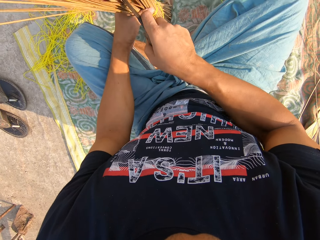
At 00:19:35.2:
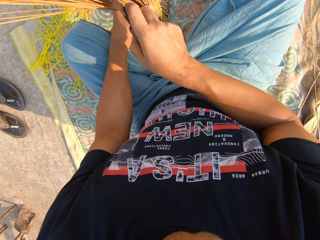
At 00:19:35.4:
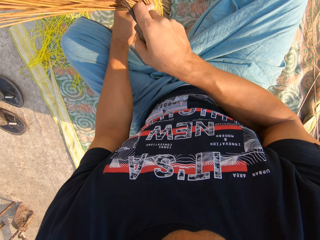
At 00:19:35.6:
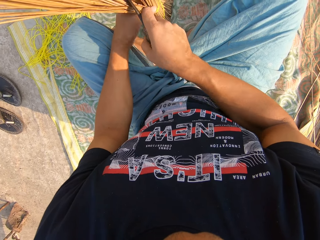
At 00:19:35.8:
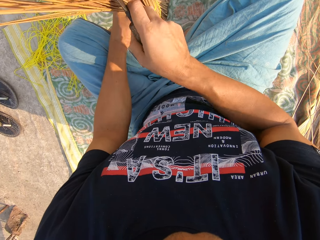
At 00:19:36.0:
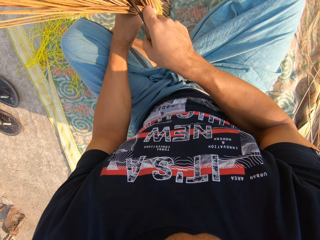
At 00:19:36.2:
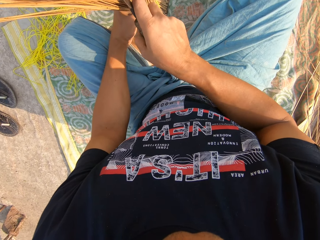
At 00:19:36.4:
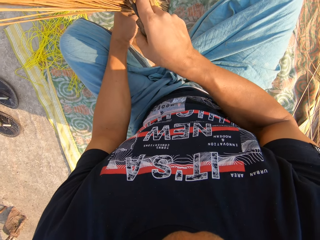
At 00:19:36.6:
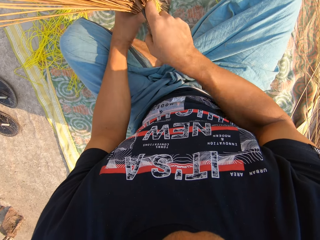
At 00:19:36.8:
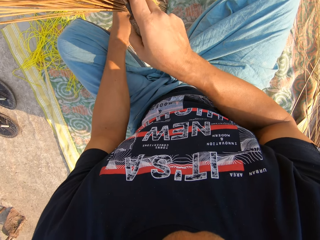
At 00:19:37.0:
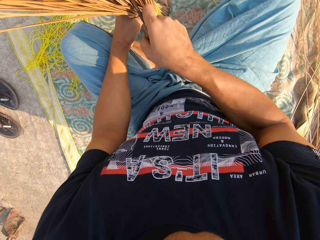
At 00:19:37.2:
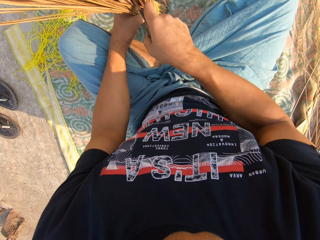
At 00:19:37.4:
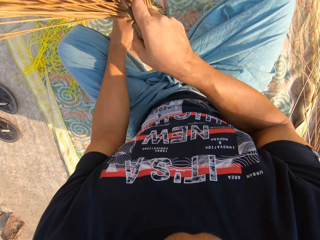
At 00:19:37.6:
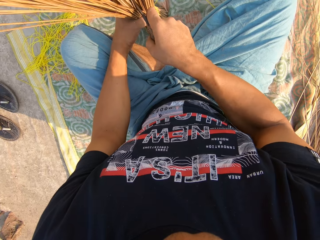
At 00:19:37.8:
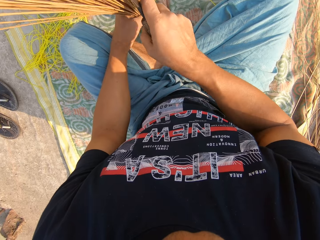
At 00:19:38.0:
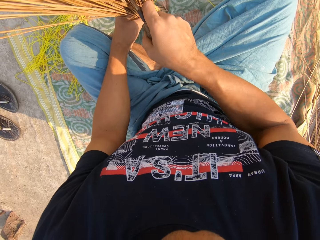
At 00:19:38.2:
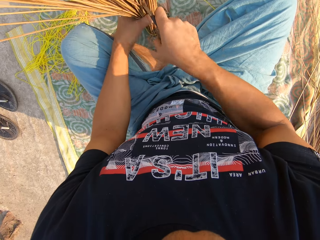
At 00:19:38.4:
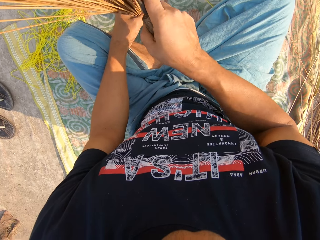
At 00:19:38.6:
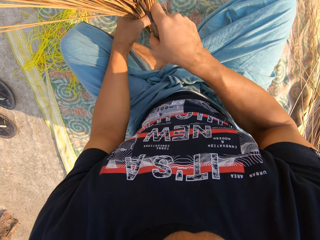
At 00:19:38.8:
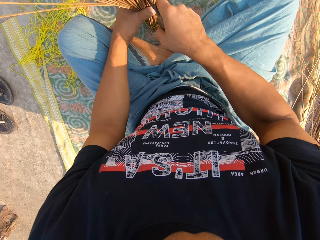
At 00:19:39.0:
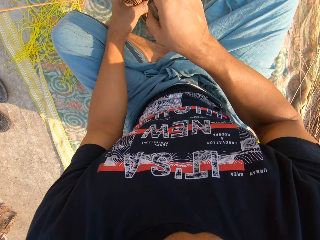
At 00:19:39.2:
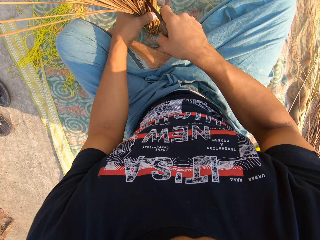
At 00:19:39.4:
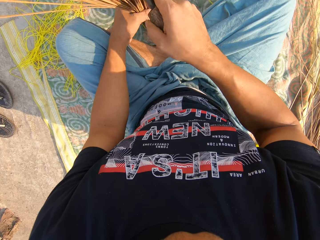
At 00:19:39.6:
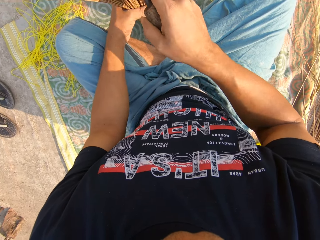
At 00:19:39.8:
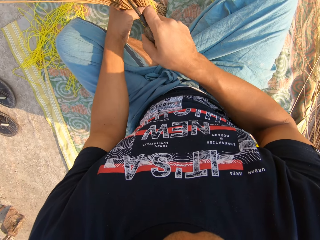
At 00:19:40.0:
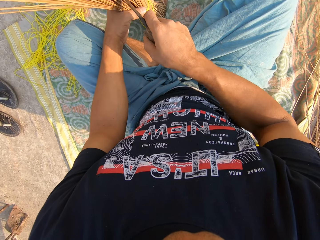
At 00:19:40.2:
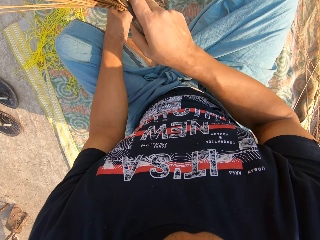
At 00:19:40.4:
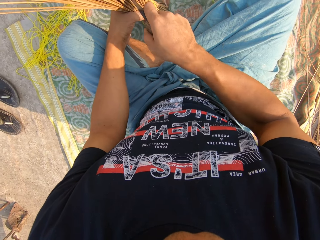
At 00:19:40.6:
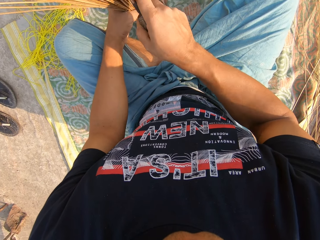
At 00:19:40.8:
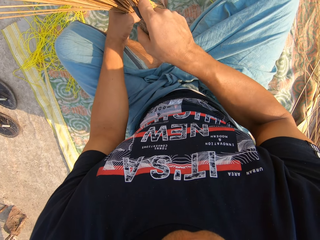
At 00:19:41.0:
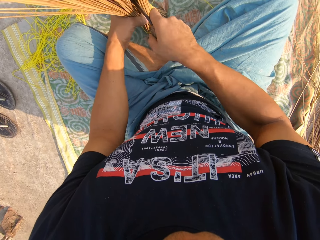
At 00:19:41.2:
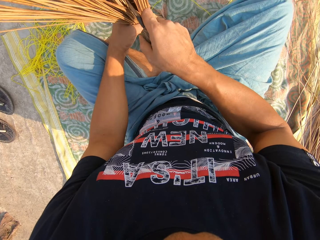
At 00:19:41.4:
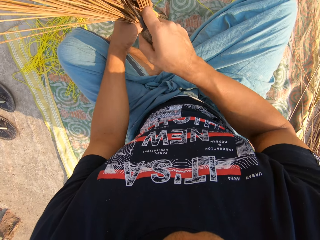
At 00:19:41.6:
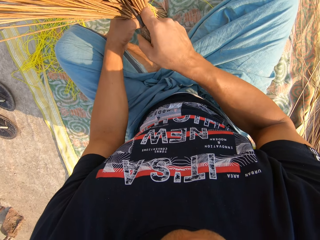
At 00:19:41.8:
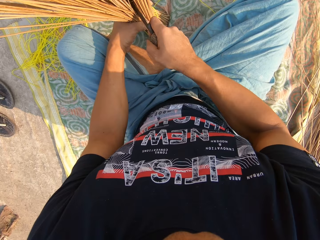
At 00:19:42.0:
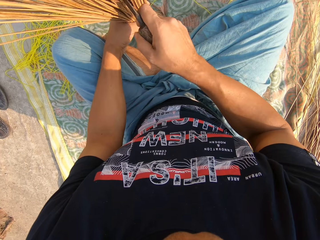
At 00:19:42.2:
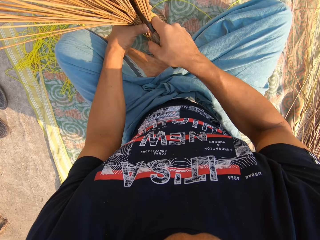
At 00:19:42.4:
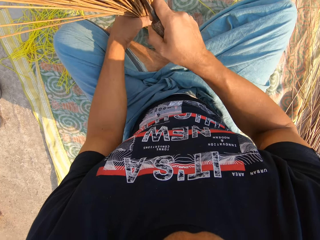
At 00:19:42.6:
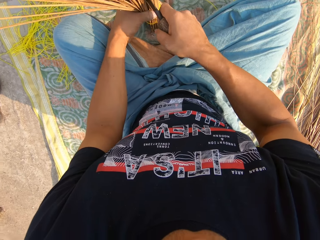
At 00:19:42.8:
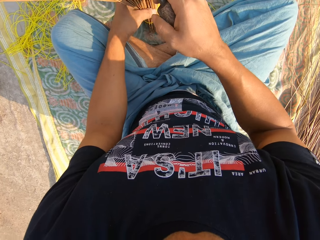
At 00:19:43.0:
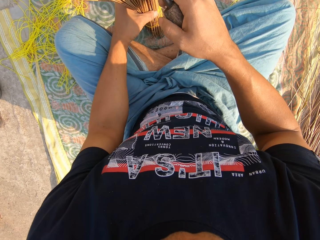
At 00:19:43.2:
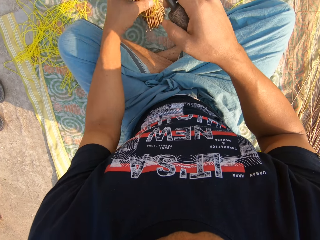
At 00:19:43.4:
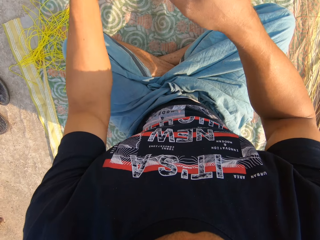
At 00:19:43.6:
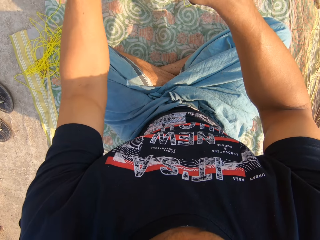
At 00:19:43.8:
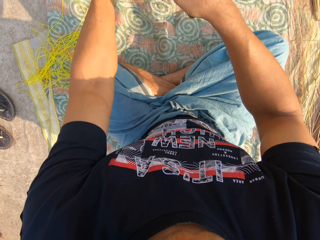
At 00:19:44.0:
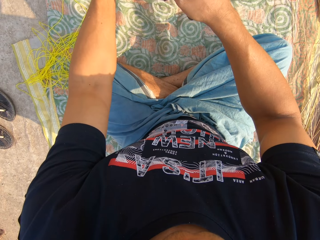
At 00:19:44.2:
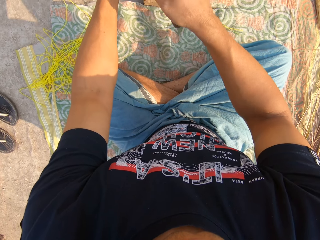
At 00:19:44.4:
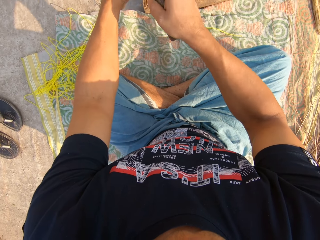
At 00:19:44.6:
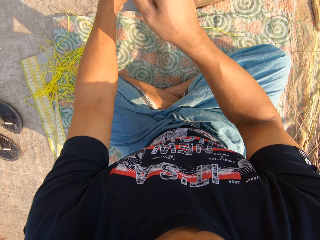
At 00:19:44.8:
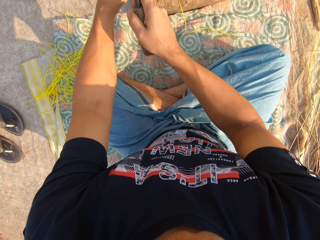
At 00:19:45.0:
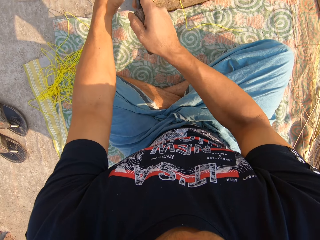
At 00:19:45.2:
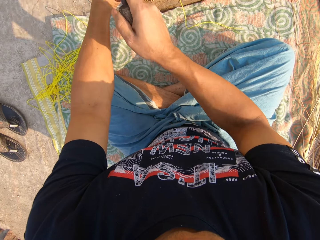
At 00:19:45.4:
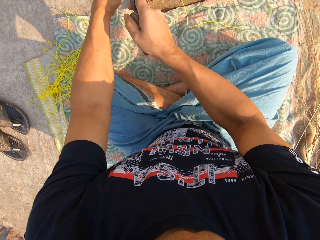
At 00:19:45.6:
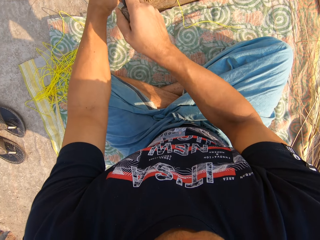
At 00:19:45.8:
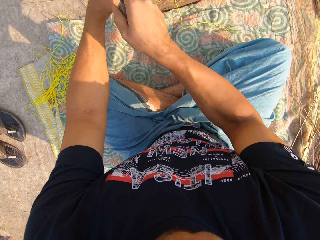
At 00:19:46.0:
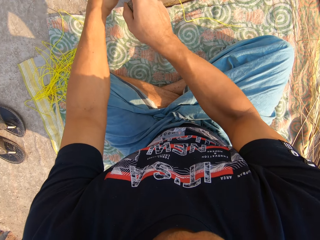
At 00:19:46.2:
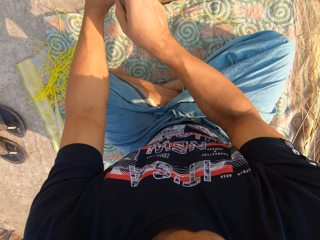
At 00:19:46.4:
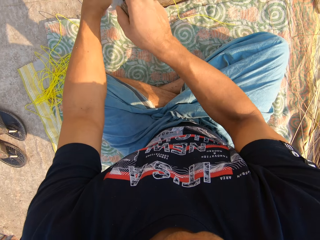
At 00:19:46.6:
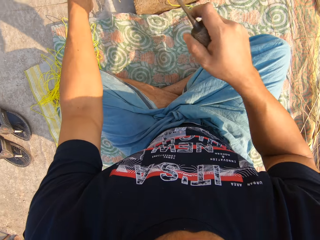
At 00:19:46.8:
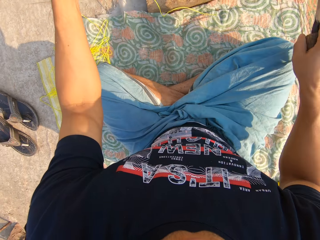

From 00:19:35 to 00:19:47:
The camera wearer moves the broom to another location on the ground with his left hand. He places the broomsticks on the board and hits the broomstick on the board.

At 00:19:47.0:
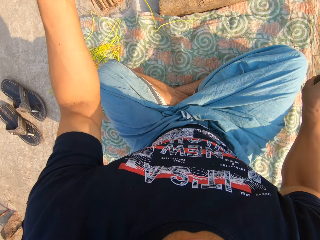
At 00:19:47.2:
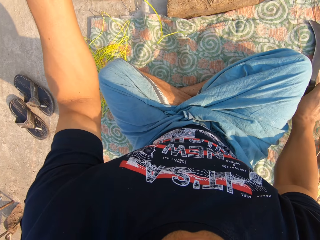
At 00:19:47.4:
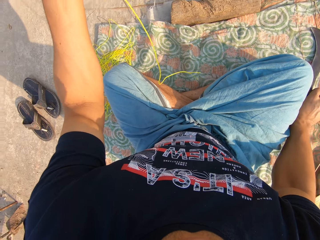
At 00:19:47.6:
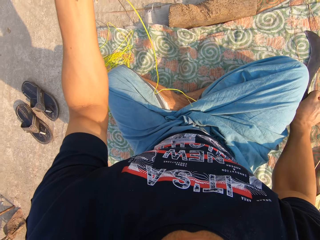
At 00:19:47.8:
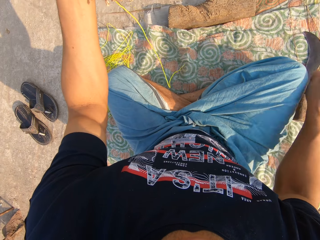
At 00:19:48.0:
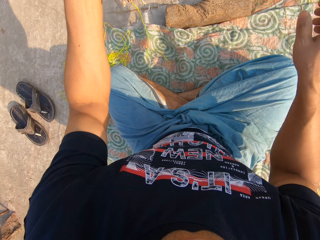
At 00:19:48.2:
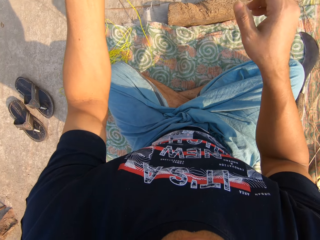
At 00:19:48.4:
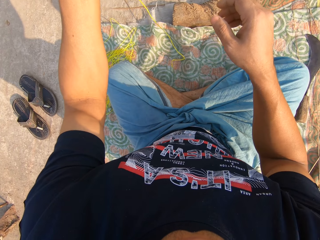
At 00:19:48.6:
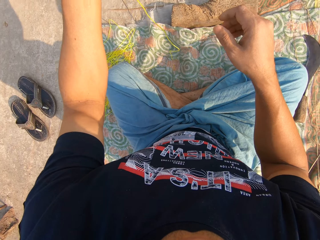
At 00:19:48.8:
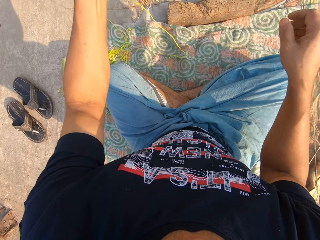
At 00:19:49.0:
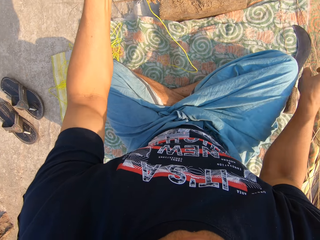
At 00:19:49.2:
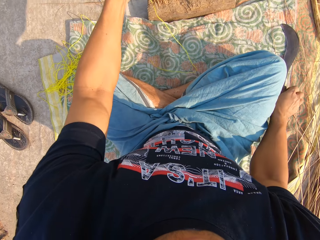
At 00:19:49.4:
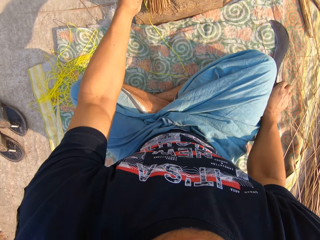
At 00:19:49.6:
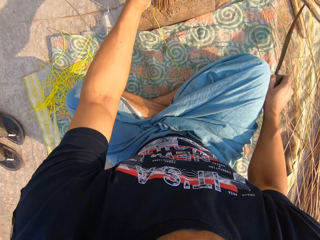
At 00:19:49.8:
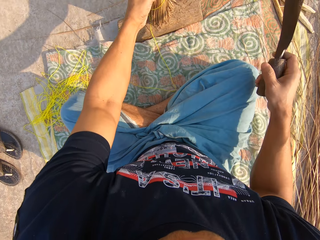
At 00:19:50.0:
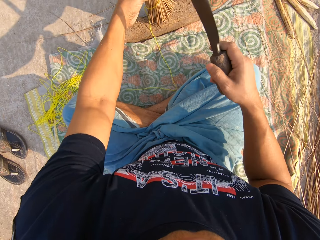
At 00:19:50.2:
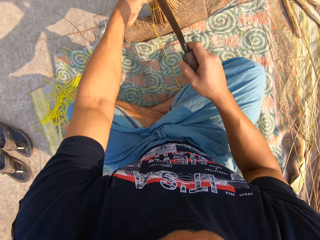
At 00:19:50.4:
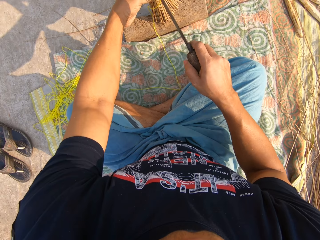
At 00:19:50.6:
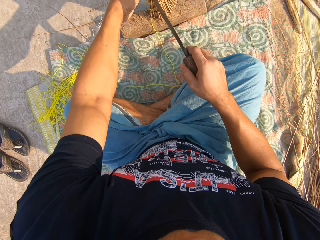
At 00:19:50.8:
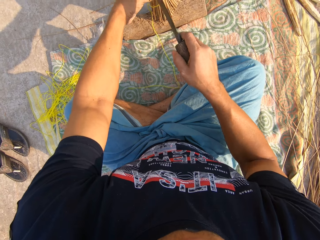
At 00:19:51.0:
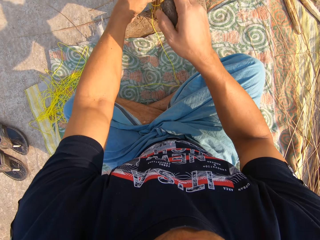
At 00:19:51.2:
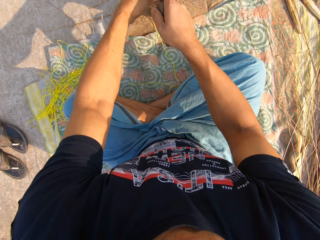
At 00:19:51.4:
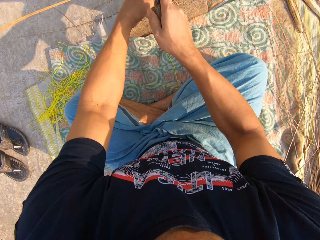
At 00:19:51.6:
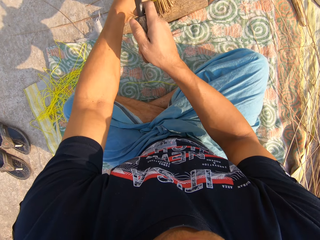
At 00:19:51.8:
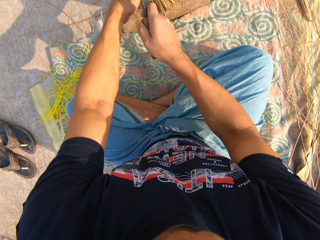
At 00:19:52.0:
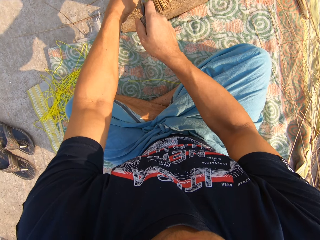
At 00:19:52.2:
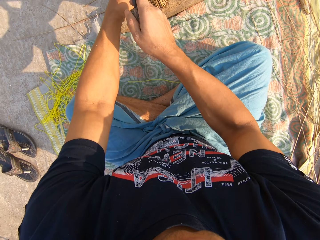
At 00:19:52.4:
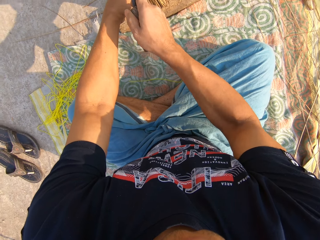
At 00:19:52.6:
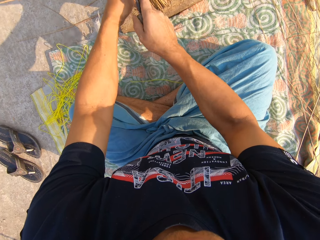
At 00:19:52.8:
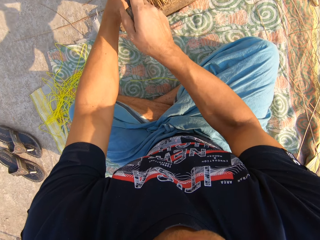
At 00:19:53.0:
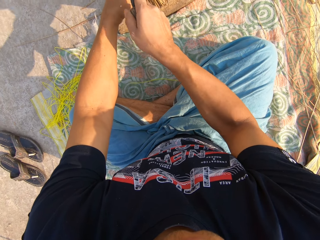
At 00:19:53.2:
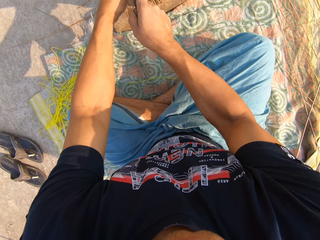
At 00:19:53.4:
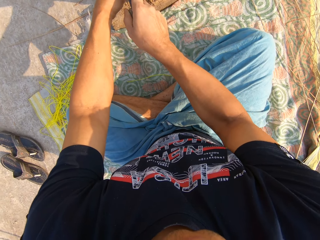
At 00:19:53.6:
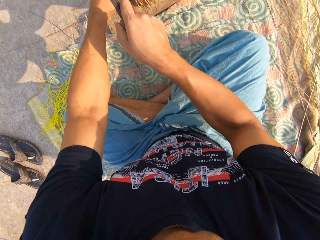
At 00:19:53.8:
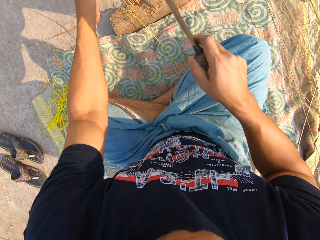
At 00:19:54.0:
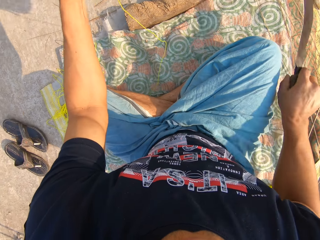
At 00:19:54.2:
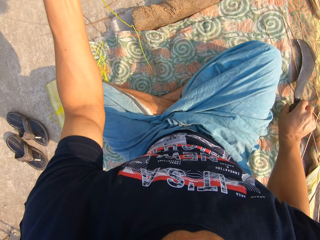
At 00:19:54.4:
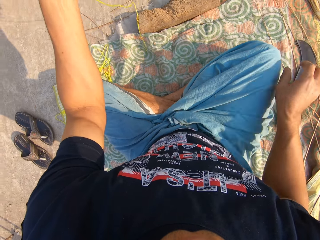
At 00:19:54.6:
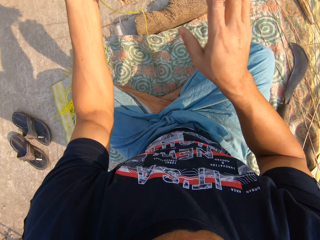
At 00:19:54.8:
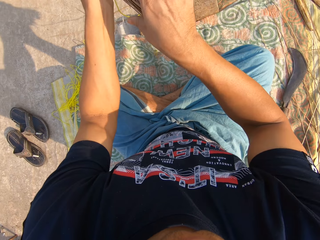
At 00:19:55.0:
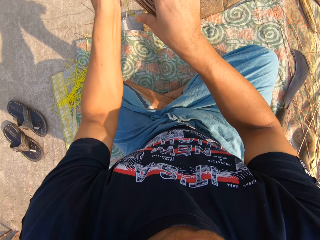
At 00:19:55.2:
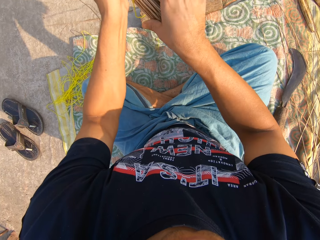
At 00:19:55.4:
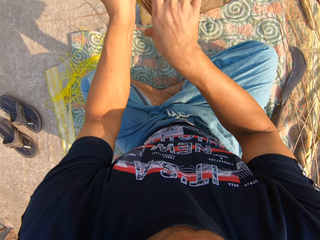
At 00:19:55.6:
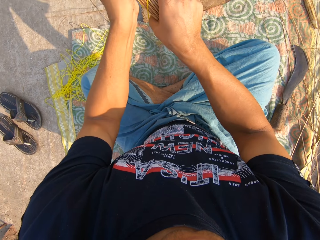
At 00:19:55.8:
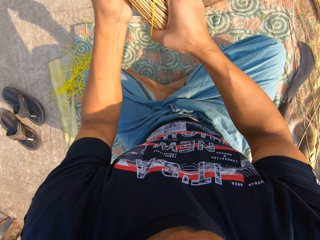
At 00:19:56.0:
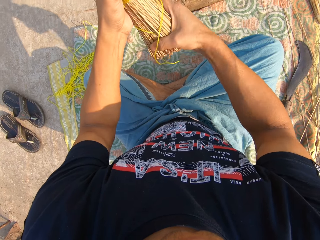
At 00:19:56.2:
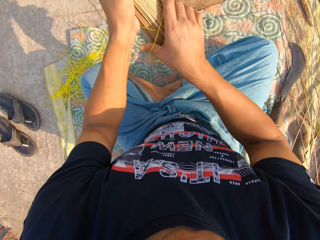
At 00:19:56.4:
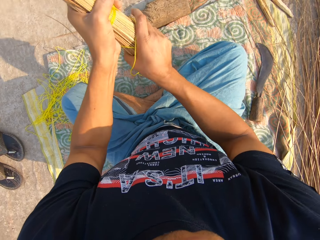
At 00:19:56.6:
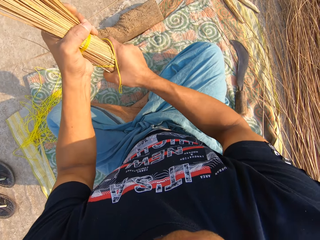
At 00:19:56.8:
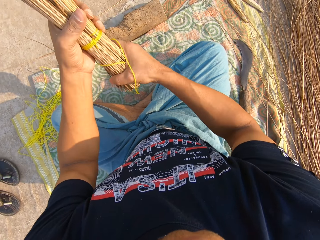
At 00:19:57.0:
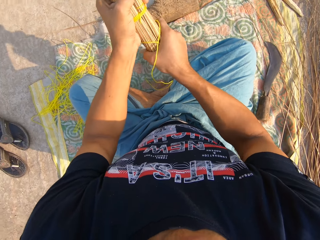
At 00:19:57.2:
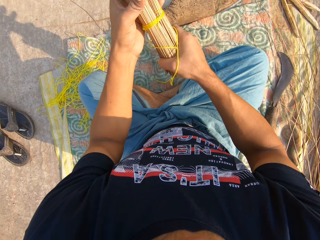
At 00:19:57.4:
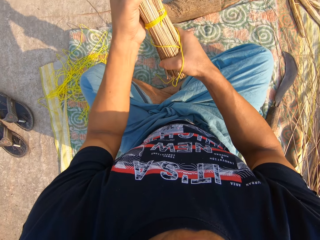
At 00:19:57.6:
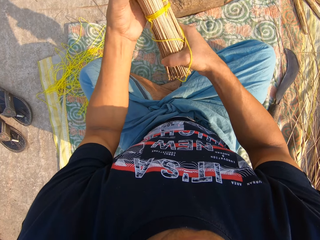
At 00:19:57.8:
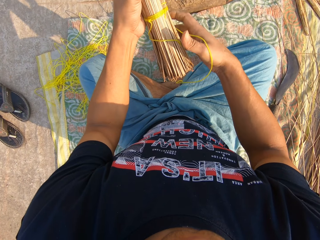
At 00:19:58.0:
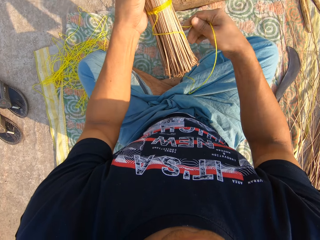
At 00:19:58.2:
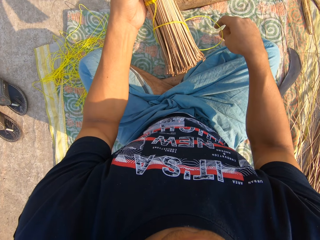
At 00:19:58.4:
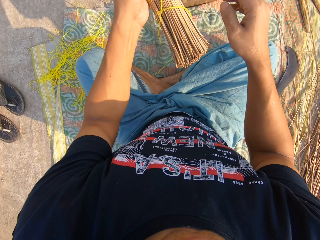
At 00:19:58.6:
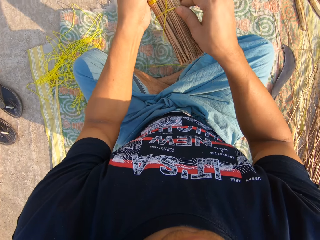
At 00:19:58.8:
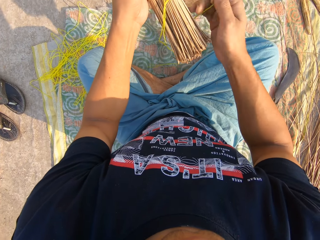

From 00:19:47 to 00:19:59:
The camera wearer places the sickle or knife on the cloth. He drops the knife on the ground with his right hand. He stares at the cloth. He picks up the knife from the ground with his right hand. He places the sickle in the broomstick and hits the broomstick on the board. He drops the knife on the ground with his right hand. He places the sickle on the cloth. He holds the broom with both his hands. He adjusts the broom with both hands.
